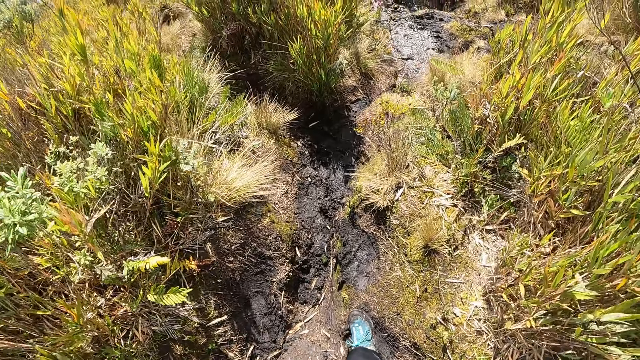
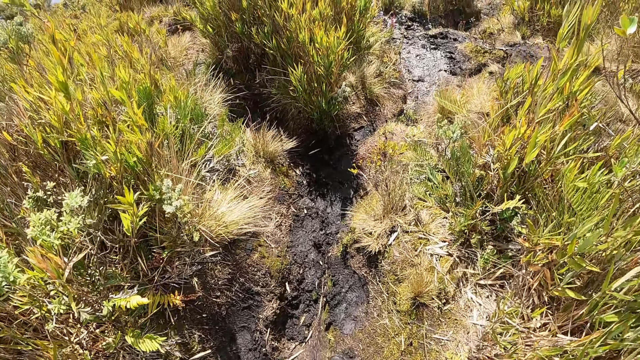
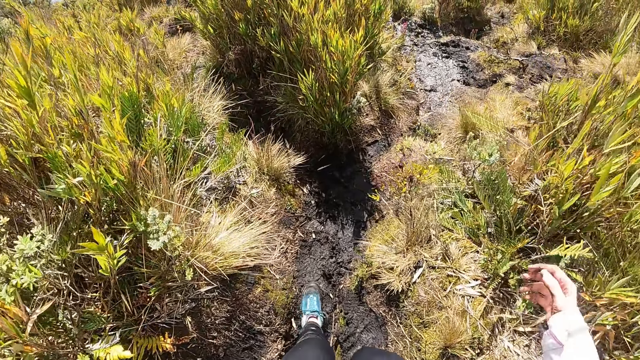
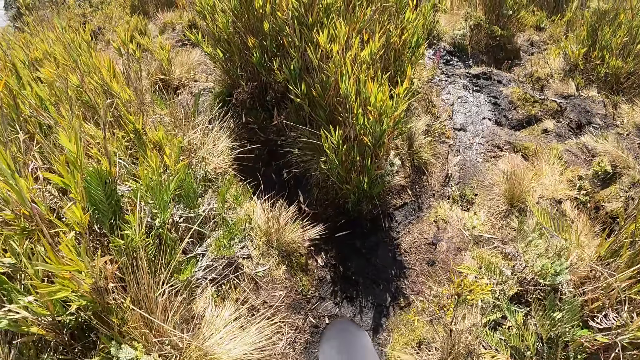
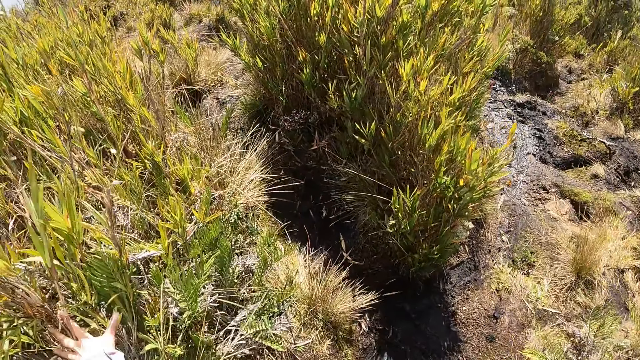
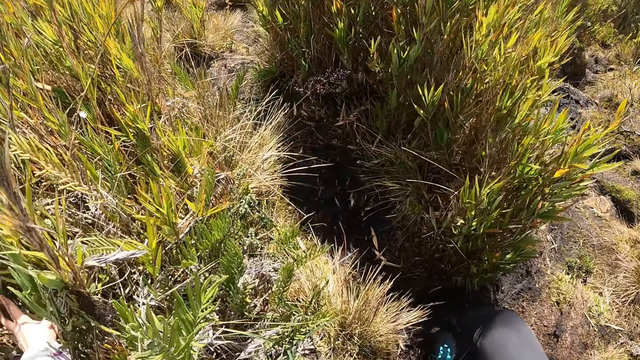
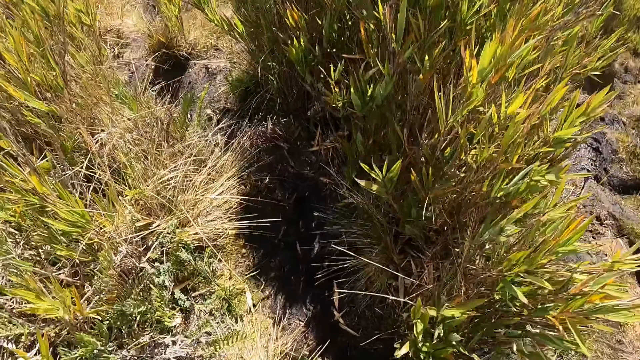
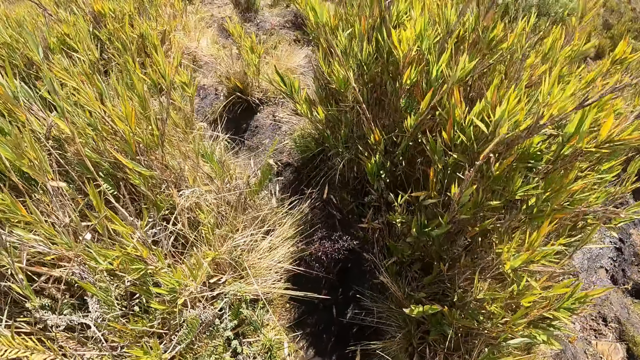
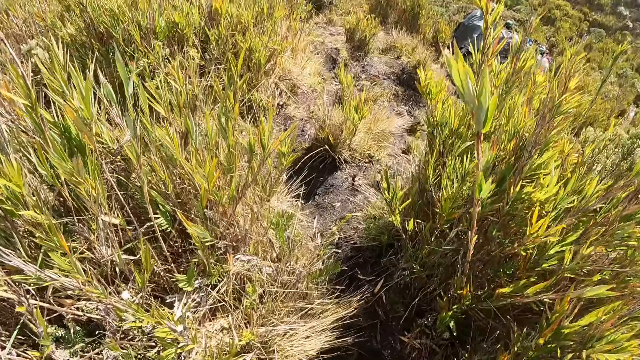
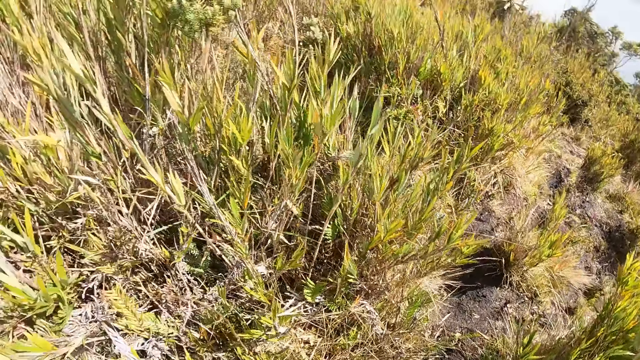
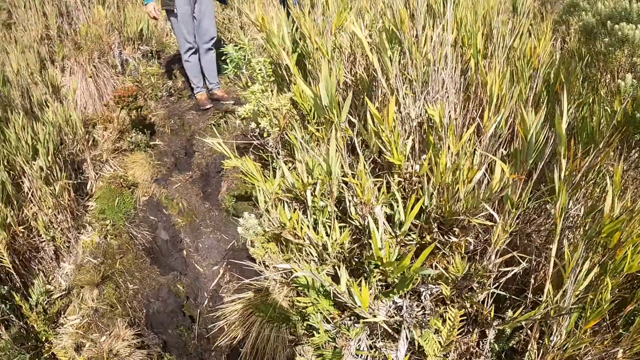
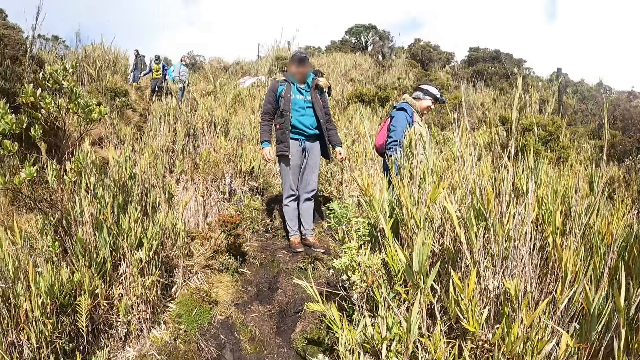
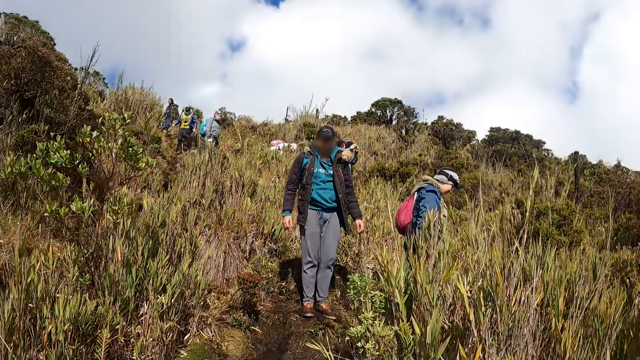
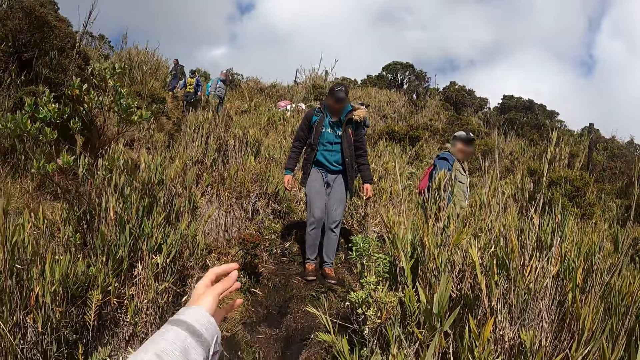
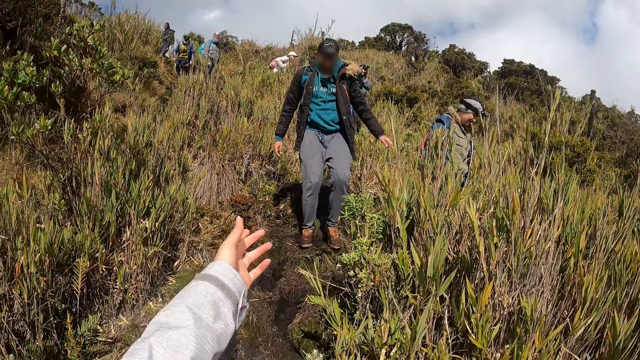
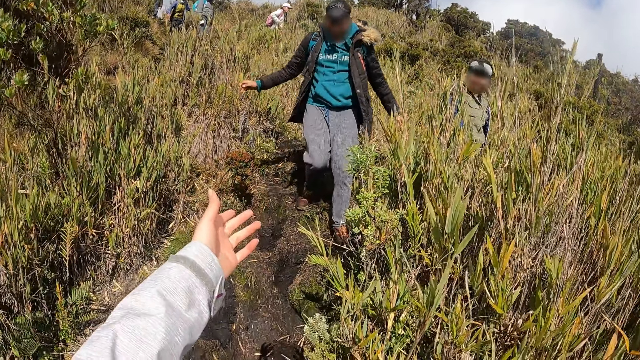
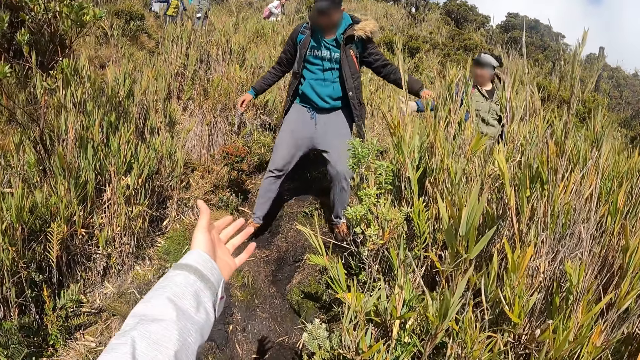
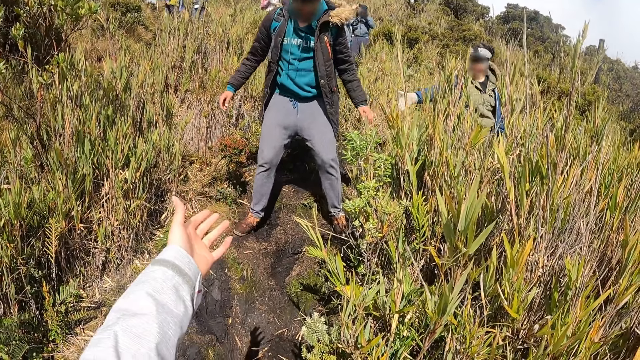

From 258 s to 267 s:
The camera wearer holds some grasses with her left hand. She looks back.

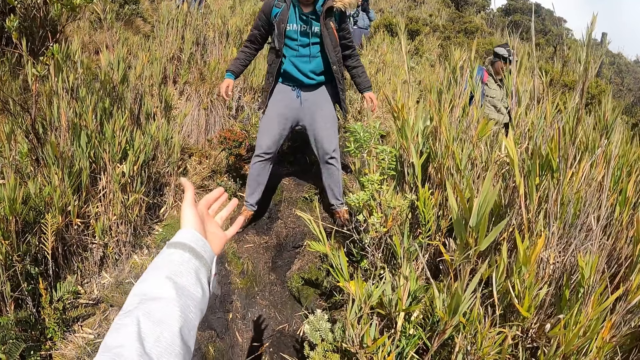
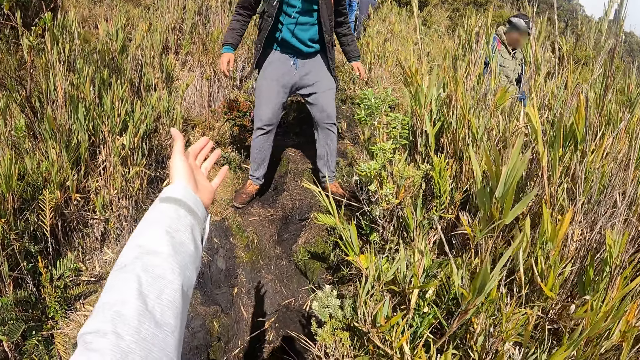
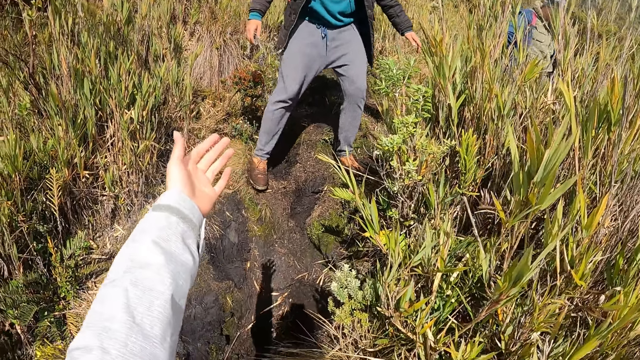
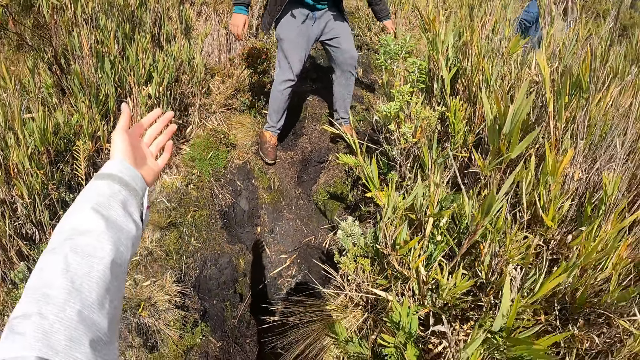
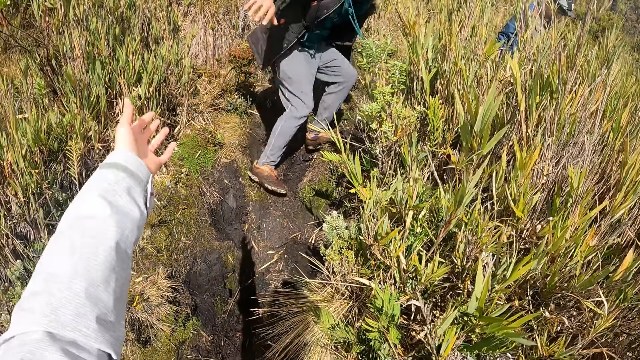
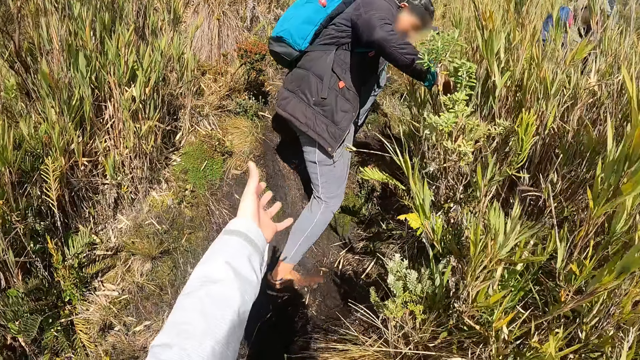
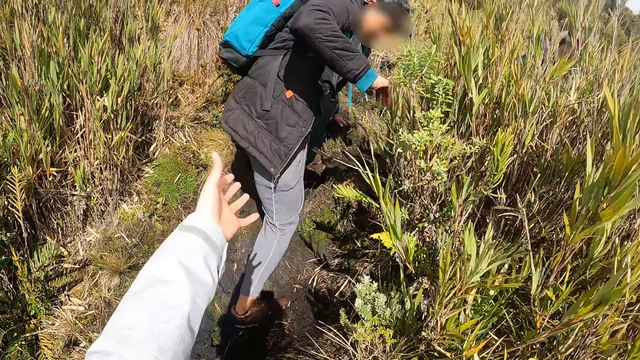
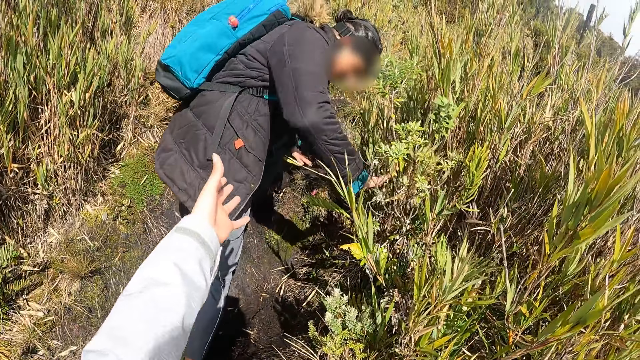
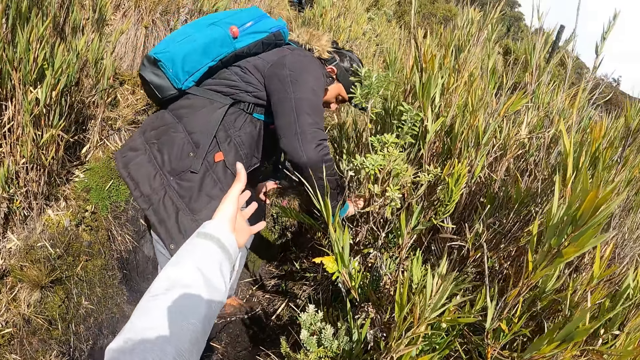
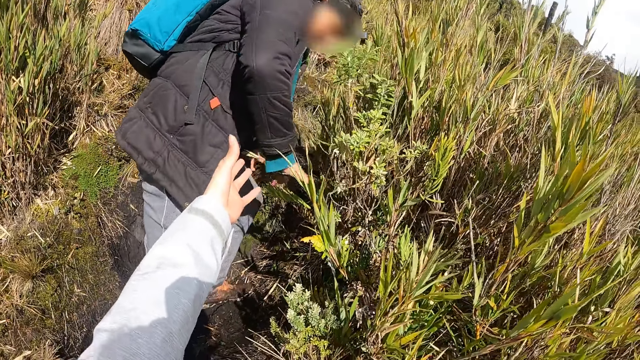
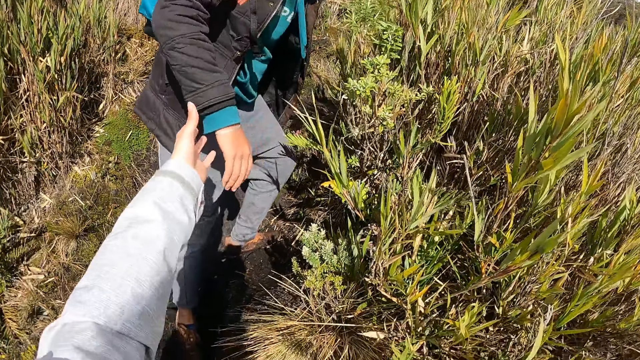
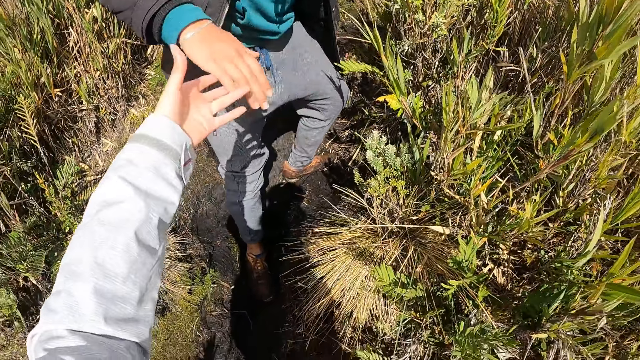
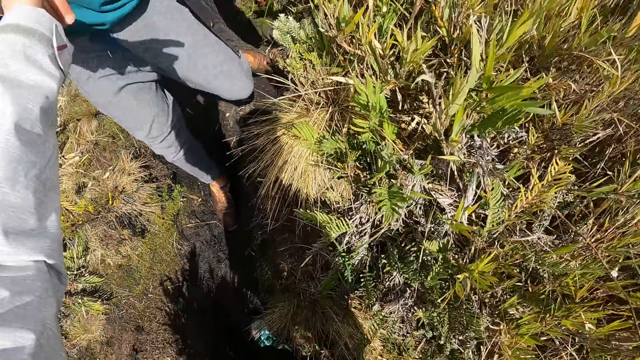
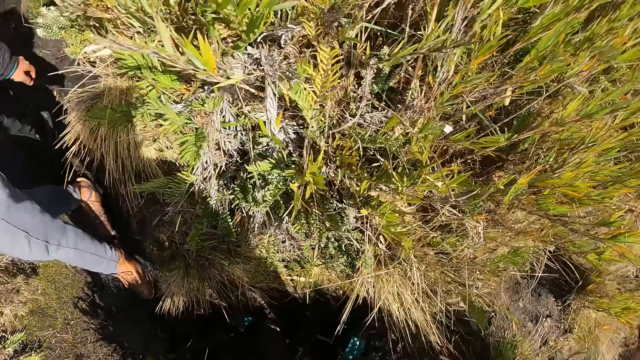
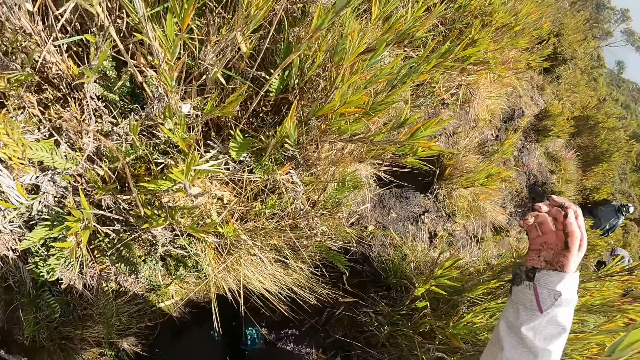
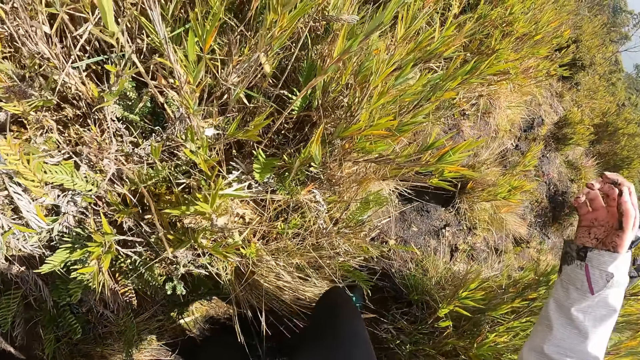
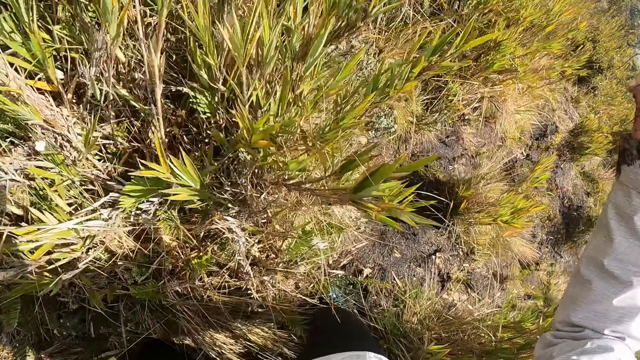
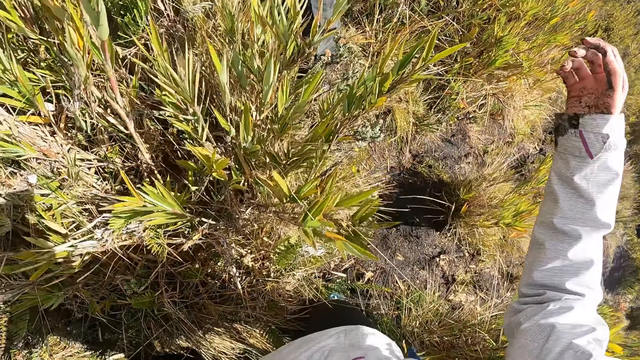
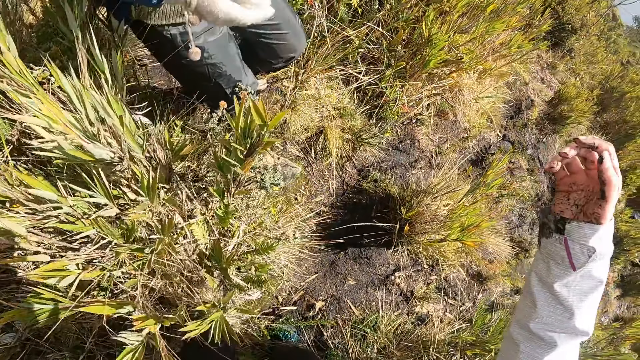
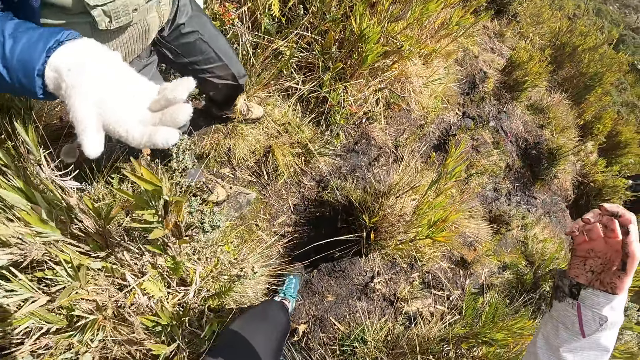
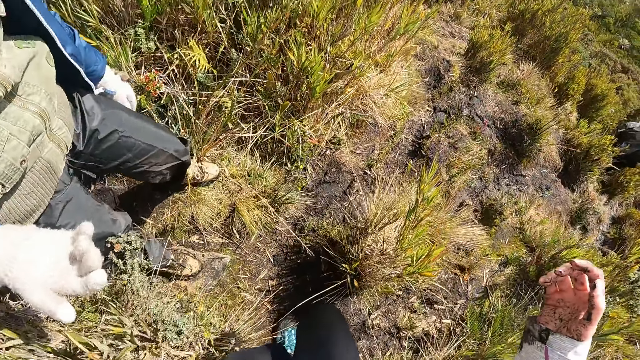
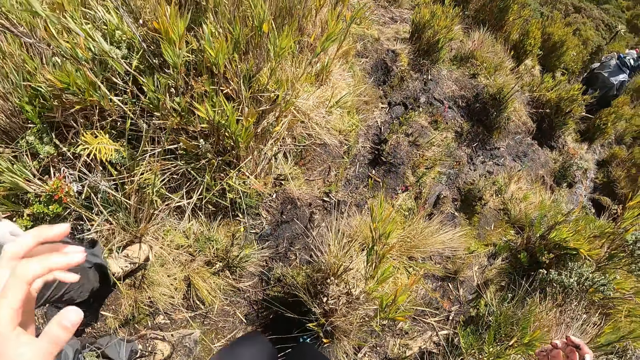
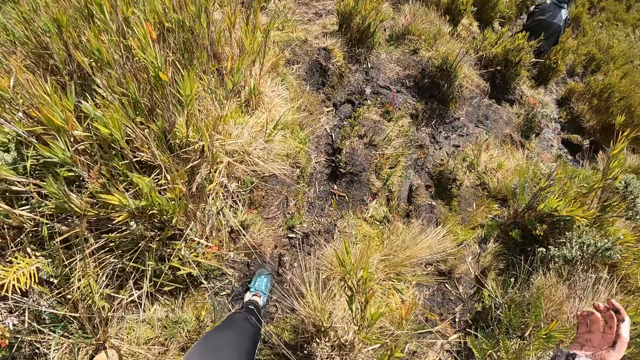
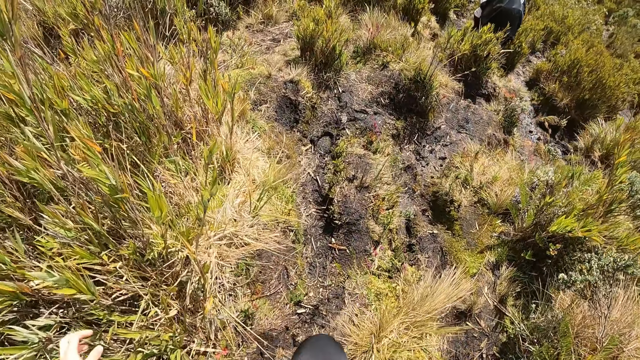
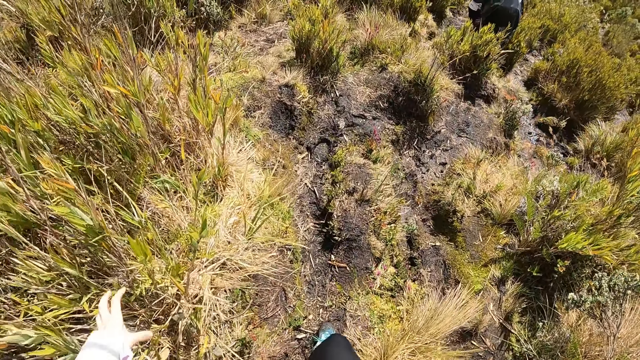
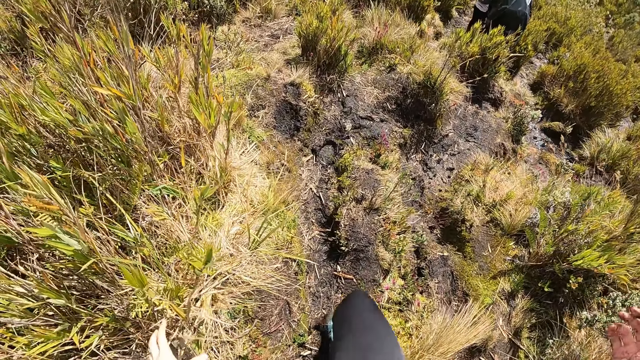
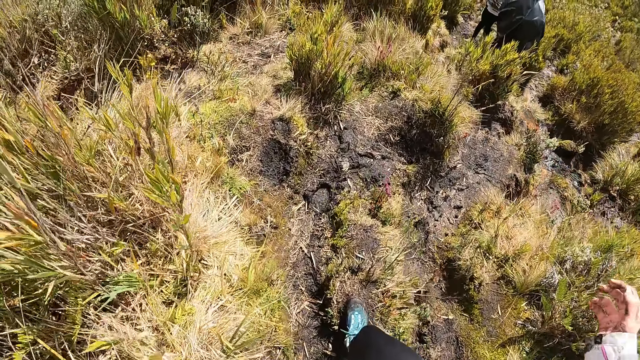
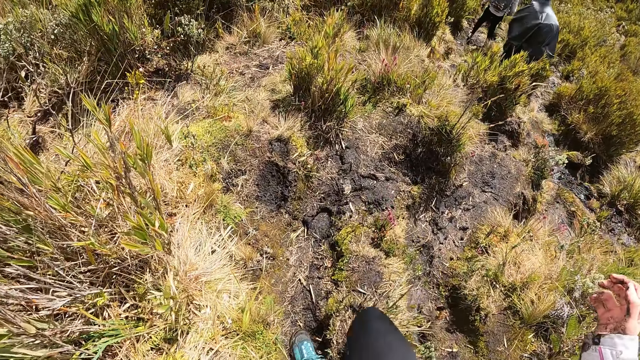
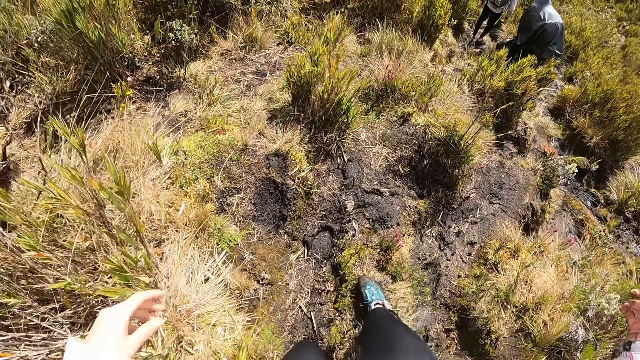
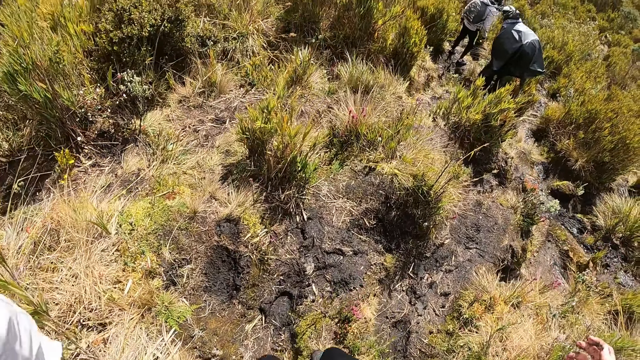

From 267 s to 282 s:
The camera wearer stretches her hand to a man. The man slips and places his right hand on some grasses. The camera wearer holds the man's right hand with her left hand. She walks along the pathway.
